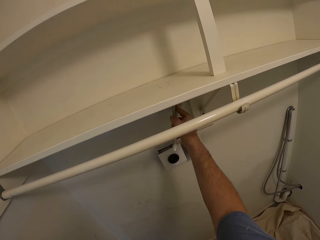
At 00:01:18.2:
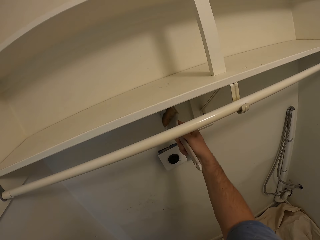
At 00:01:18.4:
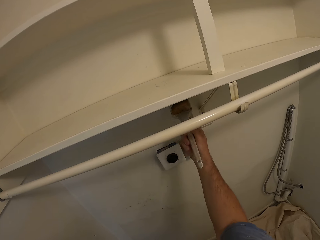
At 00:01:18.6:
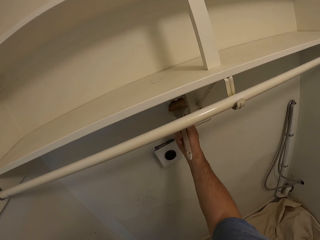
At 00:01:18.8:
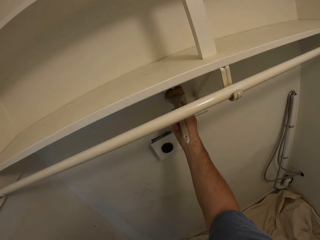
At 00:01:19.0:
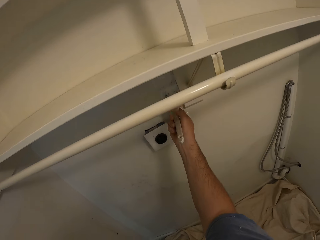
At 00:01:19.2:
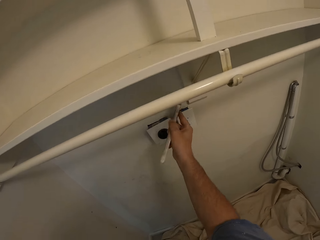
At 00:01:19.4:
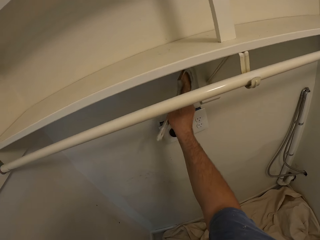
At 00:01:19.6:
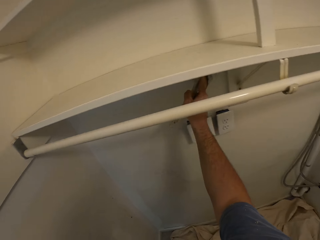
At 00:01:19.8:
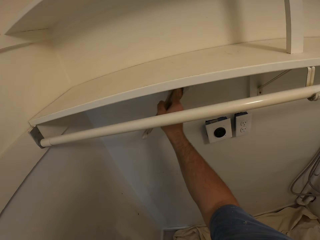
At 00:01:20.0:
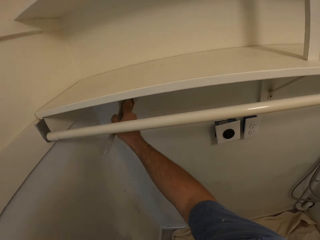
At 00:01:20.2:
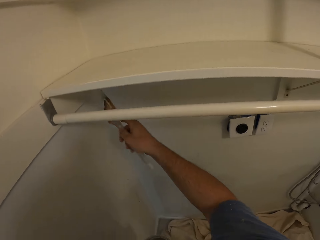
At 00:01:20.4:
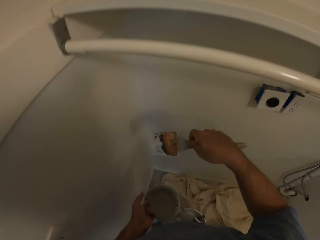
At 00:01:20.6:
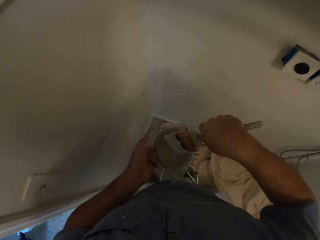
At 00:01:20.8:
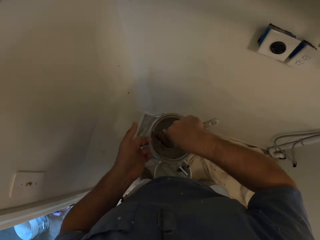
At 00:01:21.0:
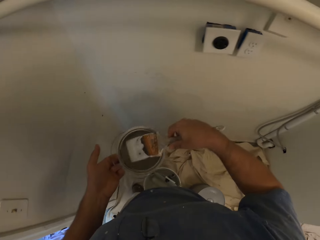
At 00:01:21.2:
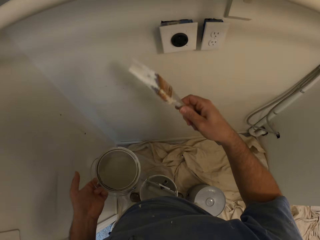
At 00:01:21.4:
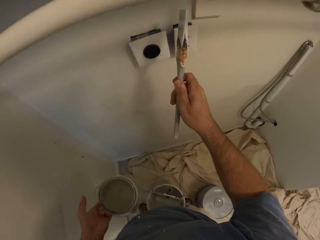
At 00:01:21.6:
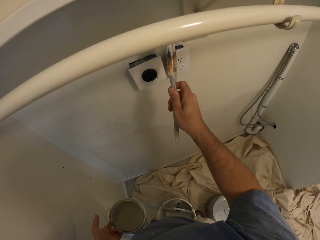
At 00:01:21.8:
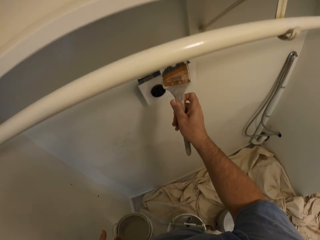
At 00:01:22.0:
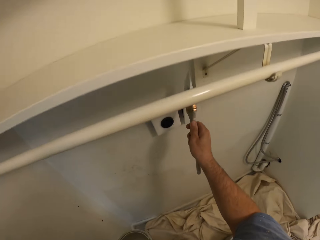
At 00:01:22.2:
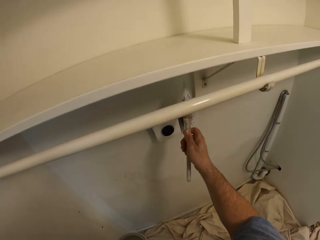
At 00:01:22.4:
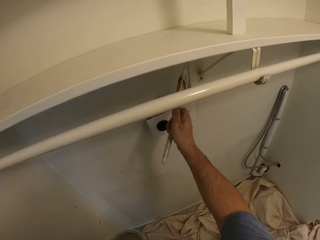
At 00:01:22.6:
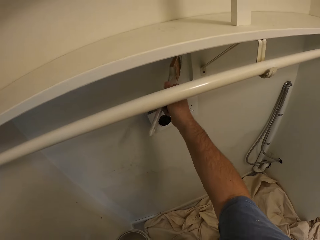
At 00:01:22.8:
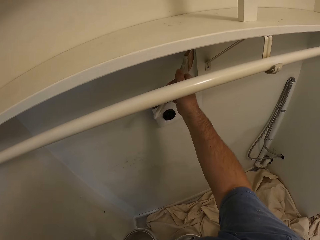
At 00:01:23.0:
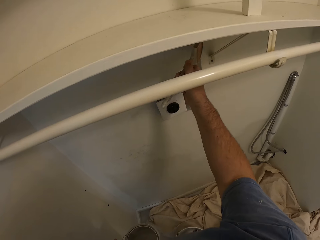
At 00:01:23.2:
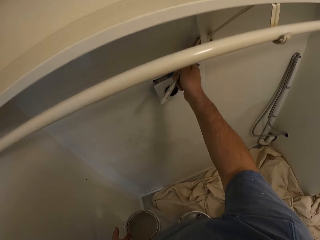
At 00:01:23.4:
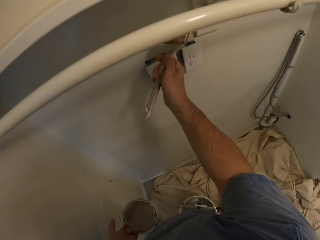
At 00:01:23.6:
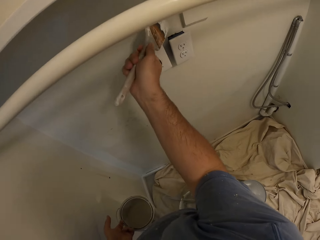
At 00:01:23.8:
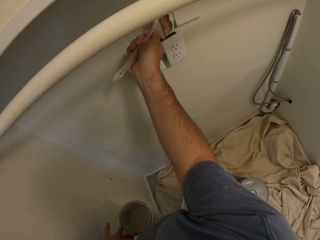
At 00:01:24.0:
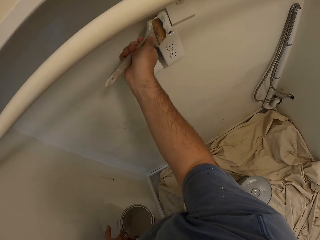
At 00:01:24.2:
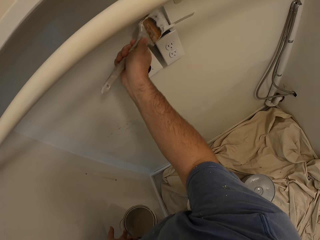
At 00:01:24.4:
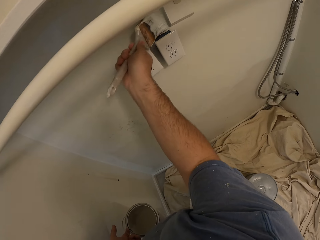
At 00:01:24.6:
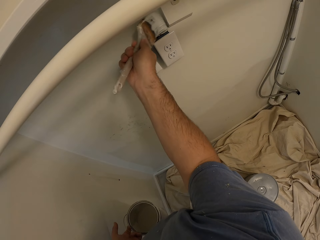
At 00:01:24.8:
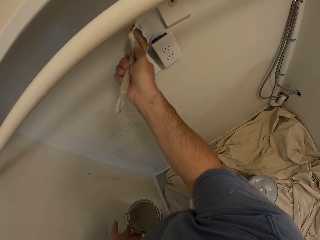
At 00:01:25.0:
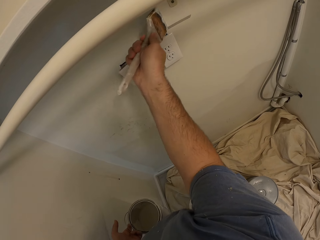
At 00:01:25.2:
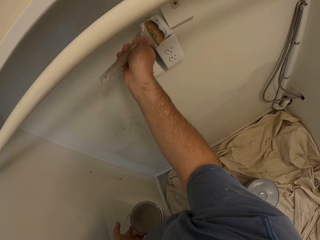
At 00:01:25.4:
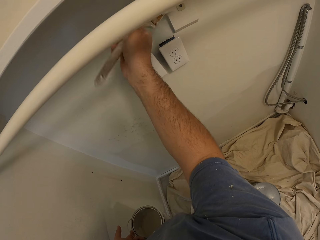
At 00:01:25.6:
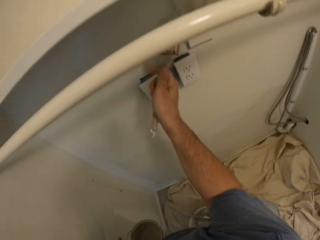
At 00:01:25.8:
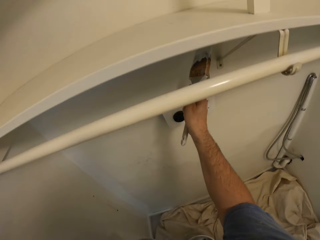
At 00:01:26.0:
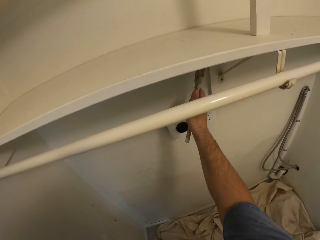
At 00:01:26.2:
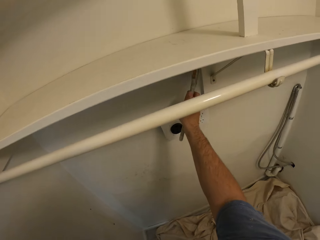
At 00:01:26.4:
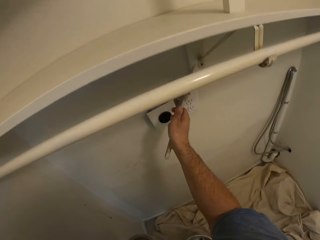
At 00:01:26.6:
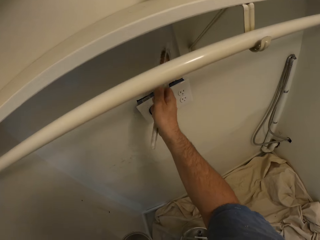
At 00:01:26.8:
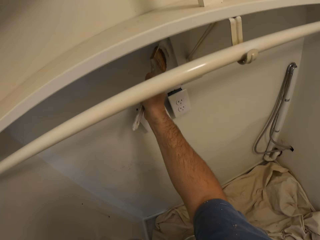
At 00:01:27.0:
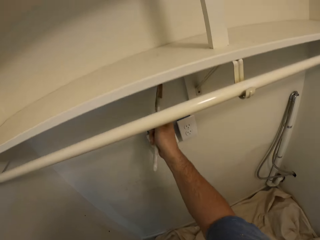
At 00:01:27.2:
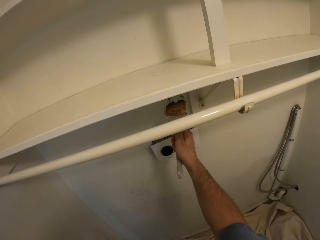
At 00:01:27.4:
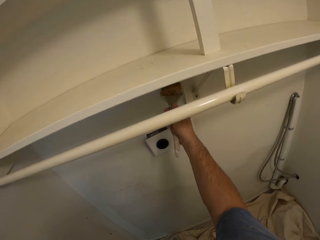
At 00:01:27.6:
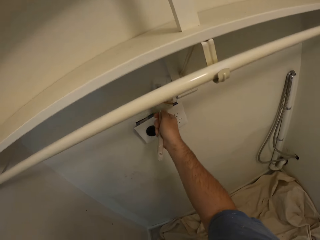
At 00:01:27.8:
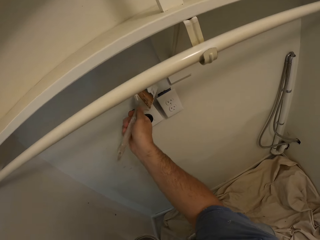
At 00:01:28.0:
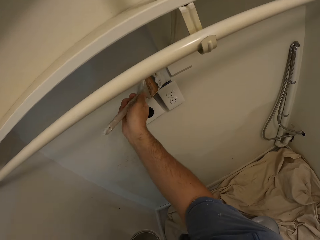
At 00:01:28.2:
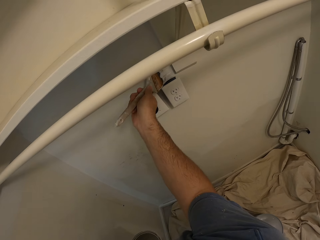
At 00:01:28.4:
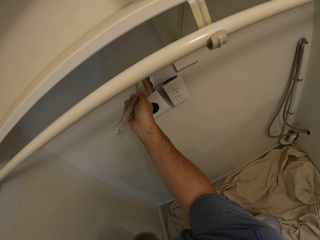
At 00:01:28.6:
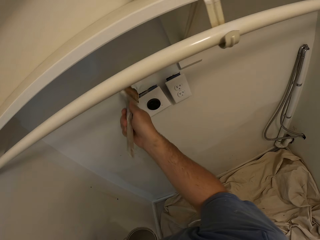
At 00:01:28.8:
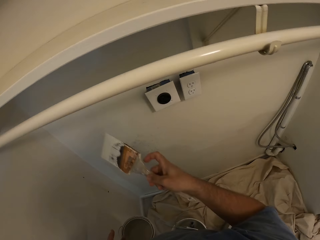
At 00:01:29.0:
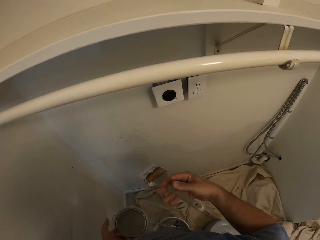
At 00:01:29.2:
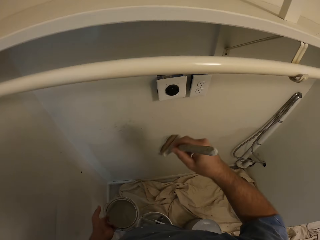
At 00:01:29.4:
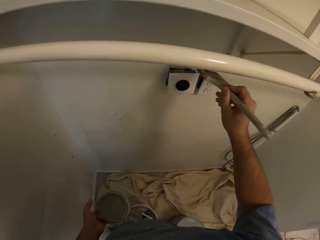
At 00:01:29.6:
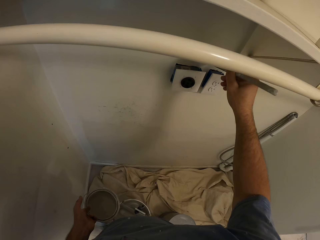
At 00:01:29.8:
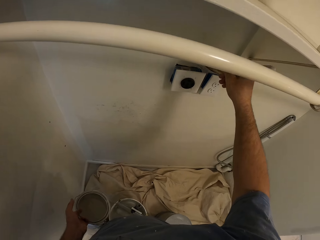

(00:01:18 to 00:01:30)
The camera wearer takes paint from the bucket of paint with the paint brush. They paint the wall with the paint brush.

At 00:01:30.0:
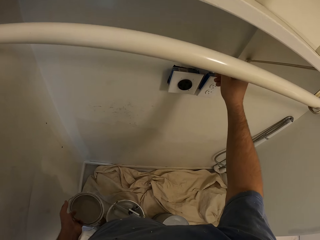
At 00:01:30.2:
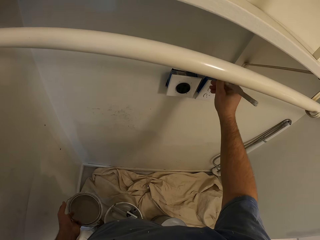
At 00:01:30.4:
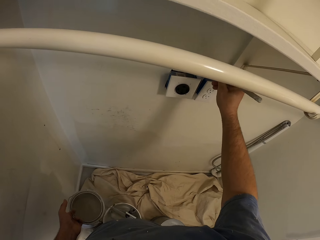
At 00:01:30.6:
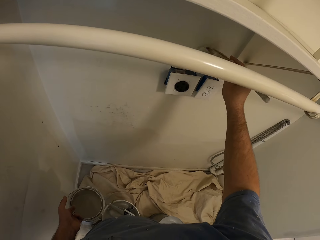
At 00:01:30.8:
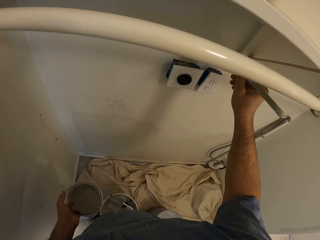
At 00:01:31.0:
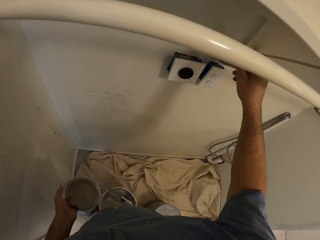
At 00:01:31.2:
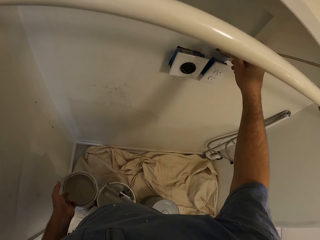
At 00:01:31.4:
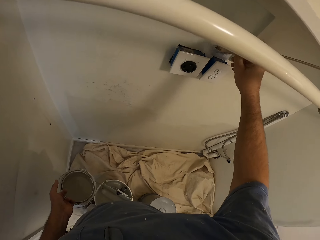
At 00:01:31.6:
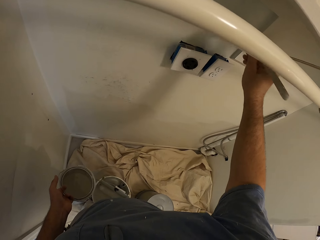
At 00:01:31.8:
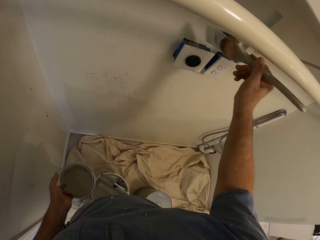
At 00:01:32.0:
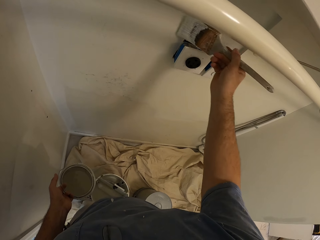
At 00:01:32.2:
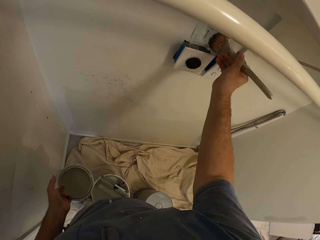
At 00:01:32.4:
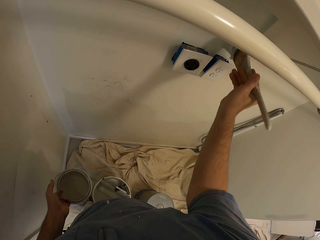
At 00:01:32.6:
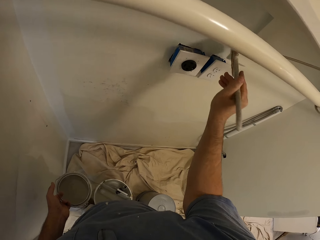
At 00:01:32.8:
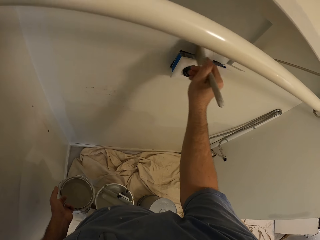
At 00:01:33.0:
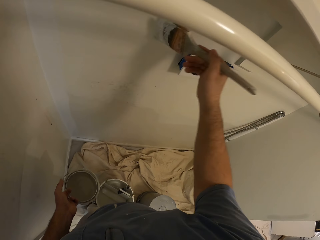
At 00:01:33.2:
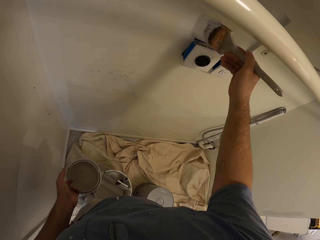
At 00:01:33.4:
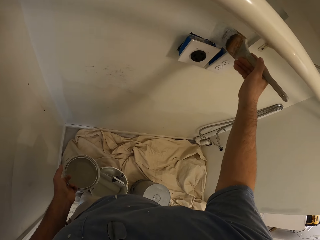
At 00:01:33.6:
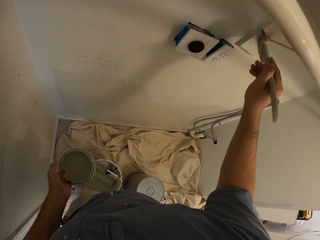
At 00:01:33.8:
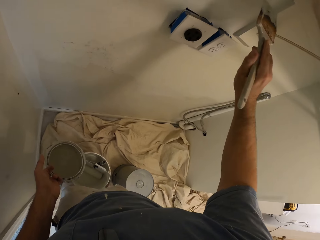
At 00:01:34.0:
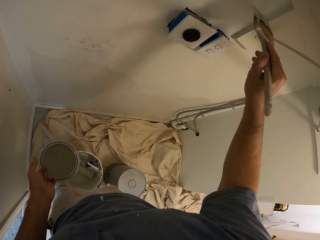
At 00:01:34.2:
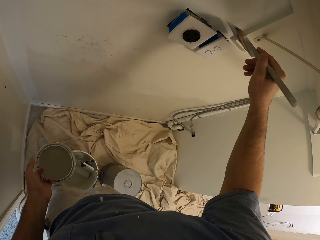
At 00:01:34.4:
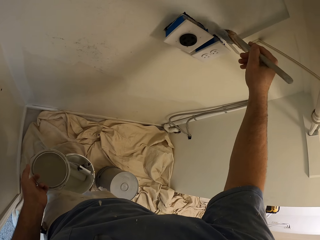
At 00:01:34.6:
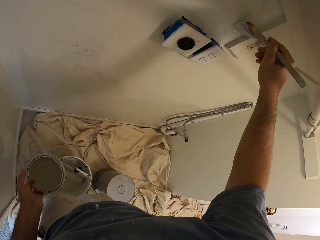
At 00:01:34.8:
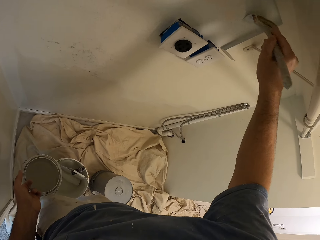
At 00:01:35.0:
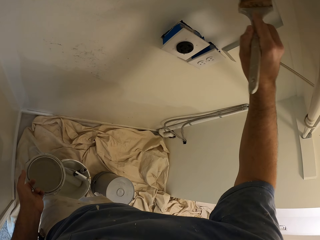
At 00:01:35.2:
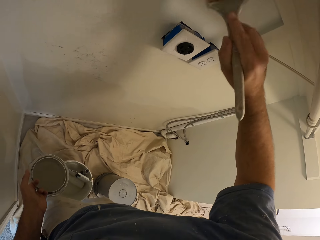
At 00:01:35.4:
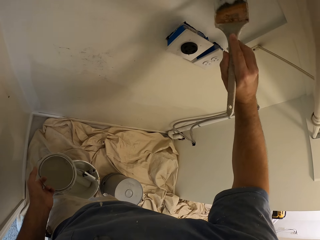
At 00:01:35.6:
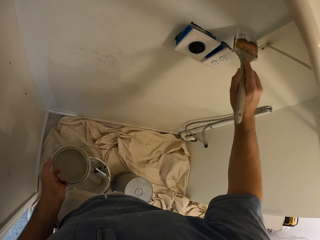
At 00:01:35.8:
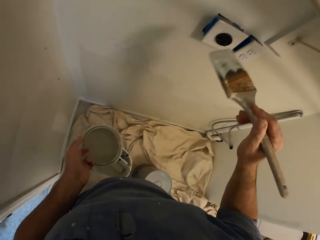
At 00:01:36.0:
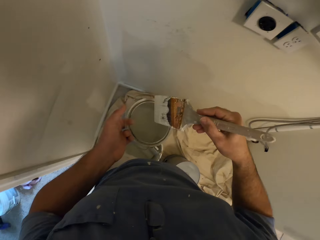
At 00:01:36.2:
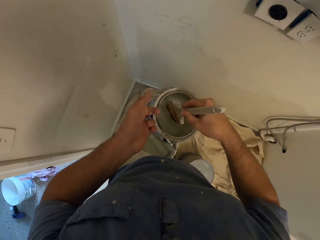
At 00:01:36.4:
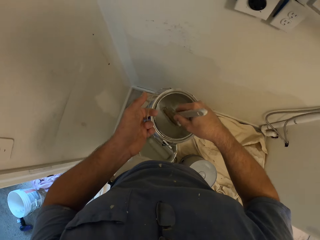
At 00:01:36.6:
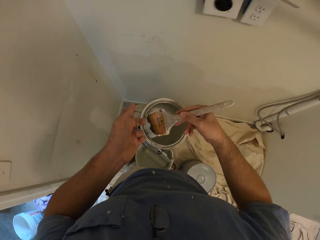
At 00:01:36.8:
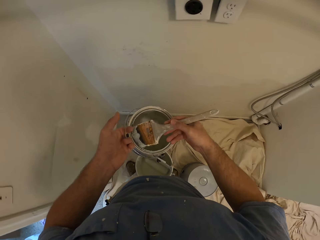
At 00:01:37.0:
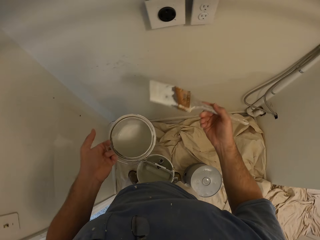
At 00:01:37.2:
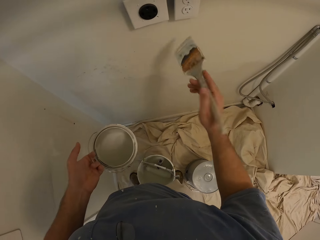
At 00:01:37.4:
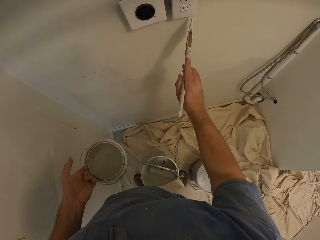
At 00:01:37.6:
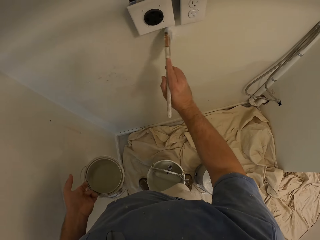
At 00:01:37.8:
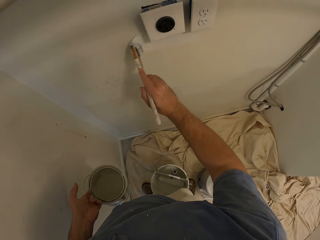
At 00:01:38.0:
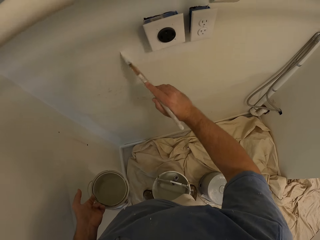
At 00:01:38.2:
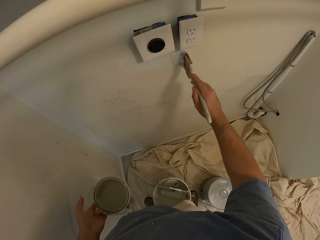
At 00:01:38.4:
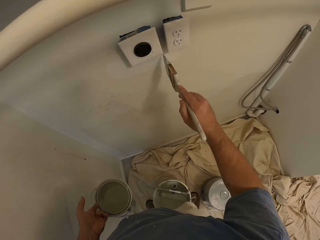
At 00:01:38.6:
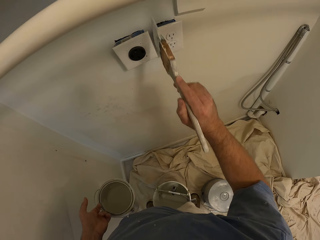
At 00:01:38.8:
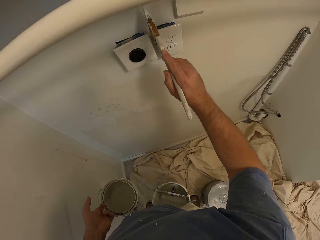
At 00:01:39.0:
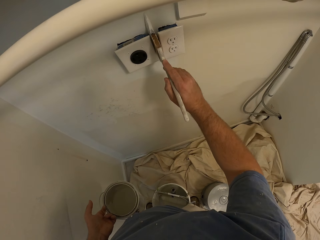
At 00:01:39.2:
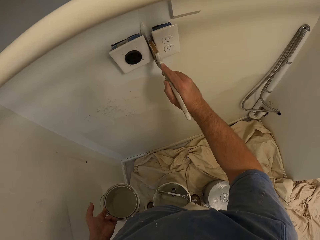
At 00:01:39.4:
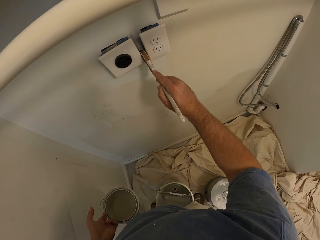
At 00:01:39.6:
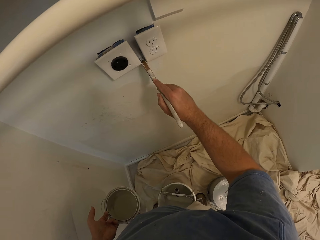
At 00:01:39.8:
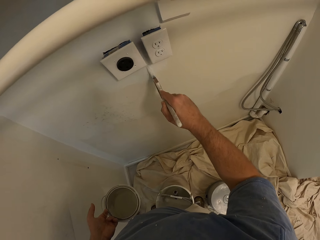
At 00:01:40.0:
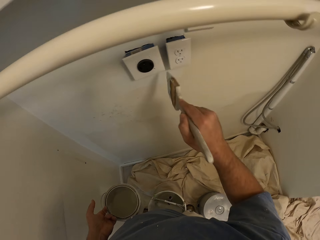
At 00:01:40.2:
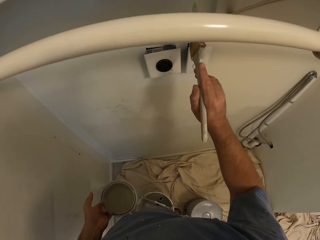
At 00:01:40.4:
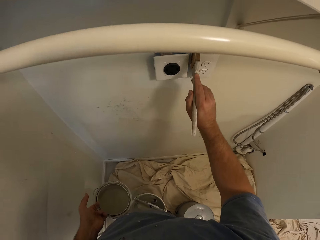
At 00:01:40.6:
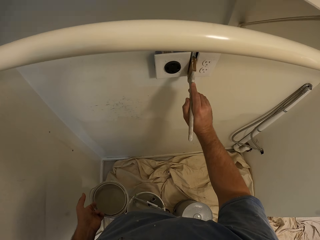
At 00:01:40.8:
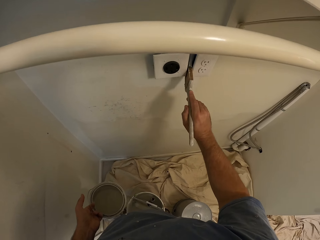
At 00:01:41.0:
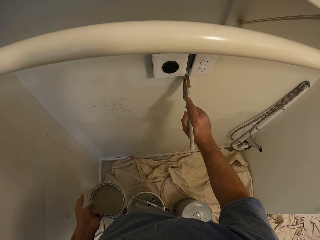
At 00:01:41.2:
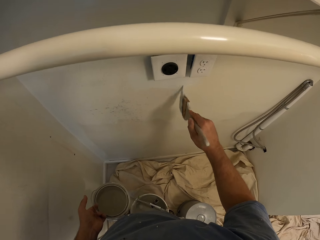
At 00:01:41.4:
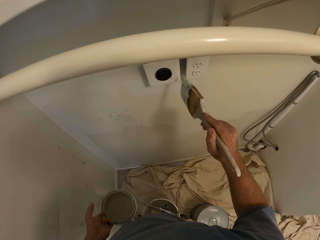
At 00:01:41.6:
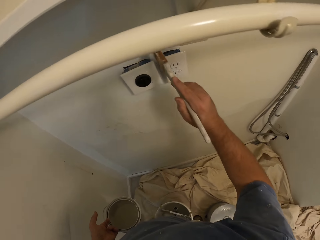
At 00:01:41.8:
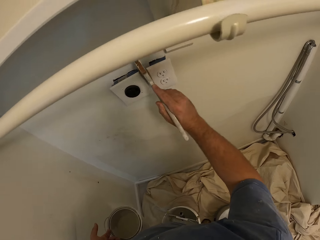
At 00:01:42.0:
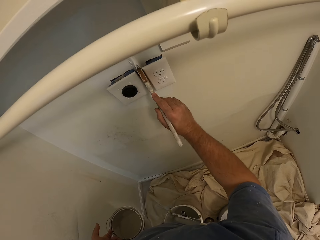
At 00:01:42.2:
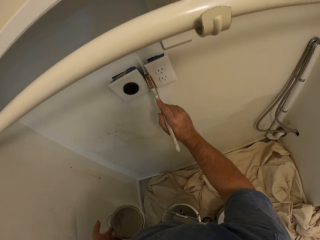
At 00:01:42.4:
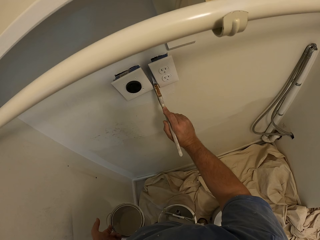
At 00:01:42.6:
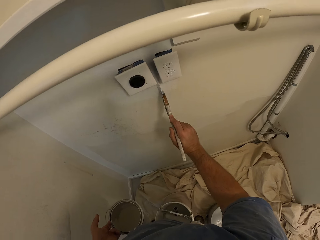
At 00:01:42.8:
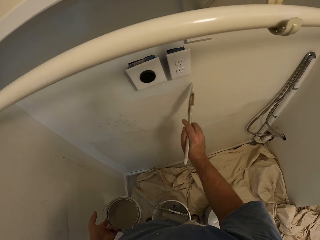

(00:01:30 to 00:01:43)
The camera wearer takes paint from the bucket of paint with the paint brush. They paint the wall with the paint brush.
